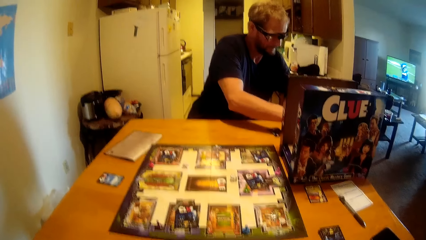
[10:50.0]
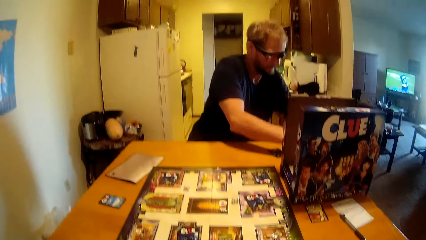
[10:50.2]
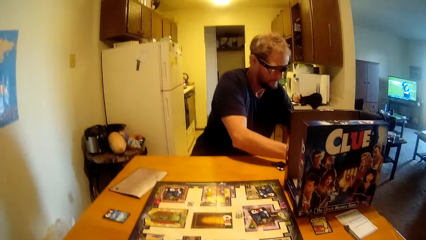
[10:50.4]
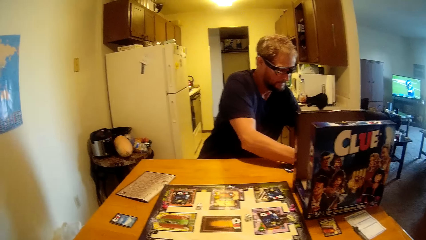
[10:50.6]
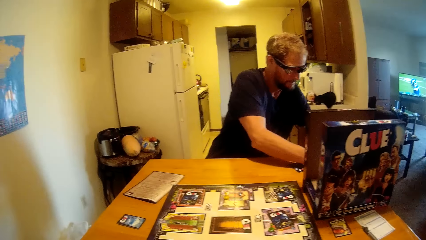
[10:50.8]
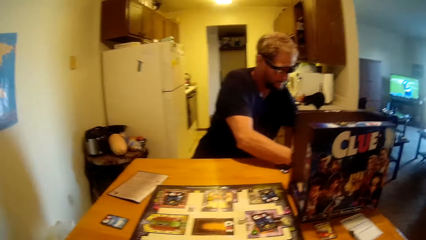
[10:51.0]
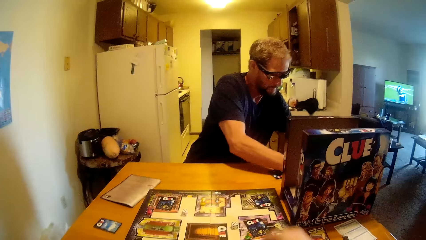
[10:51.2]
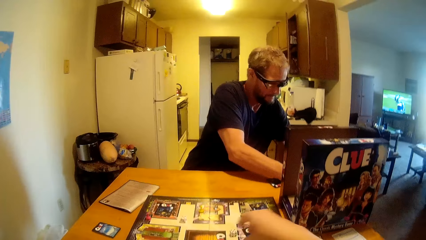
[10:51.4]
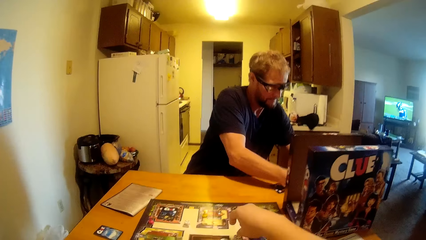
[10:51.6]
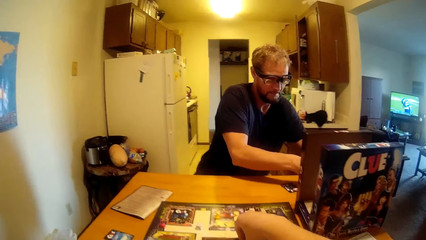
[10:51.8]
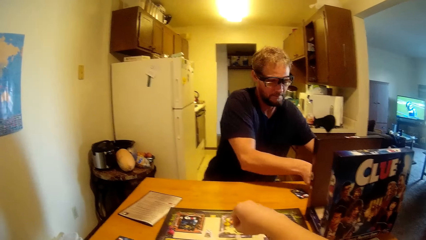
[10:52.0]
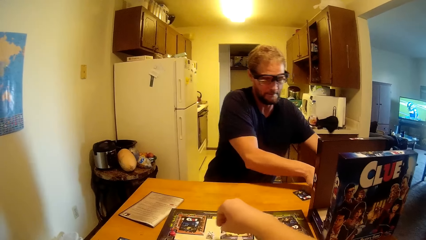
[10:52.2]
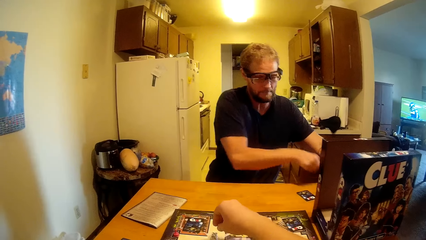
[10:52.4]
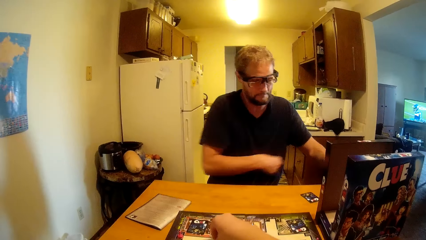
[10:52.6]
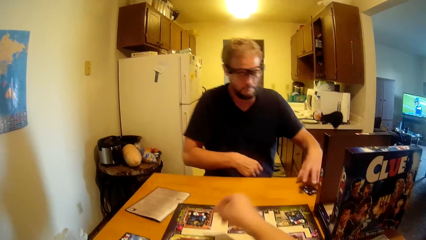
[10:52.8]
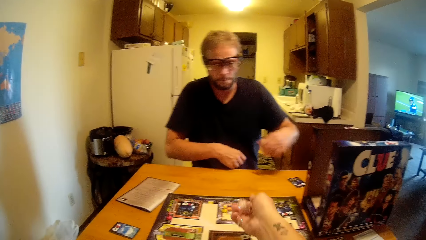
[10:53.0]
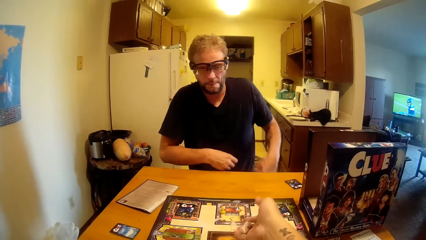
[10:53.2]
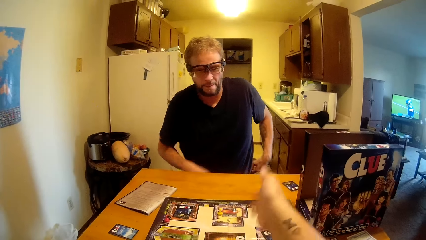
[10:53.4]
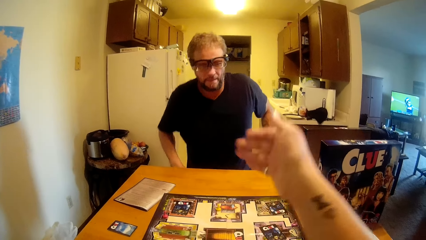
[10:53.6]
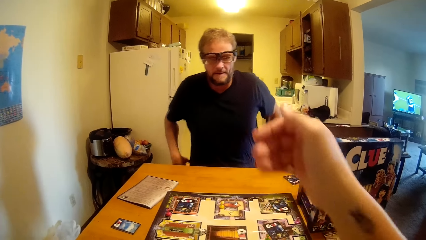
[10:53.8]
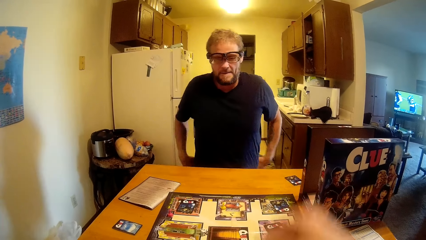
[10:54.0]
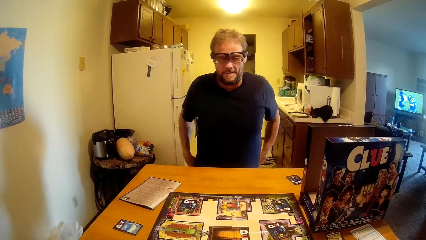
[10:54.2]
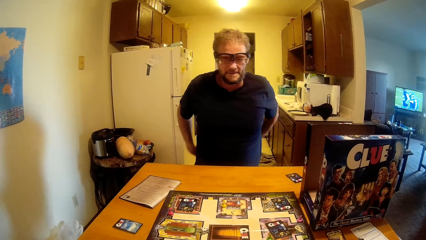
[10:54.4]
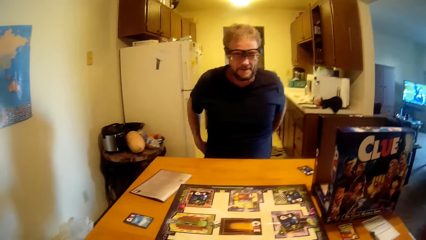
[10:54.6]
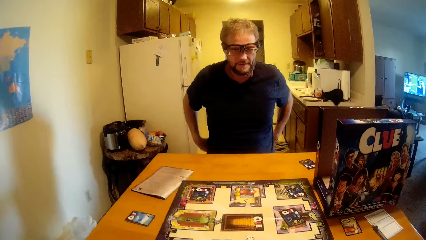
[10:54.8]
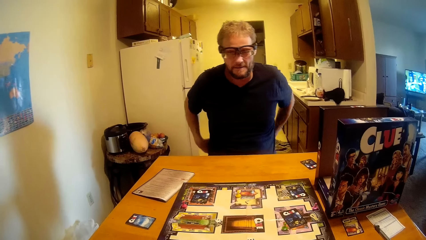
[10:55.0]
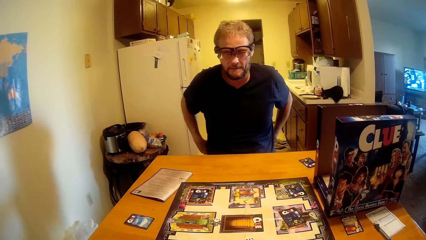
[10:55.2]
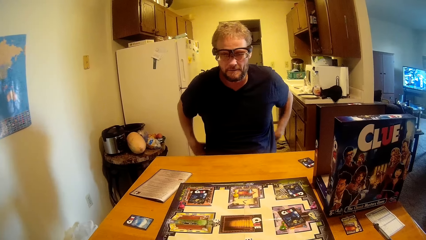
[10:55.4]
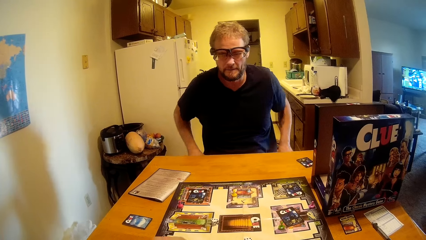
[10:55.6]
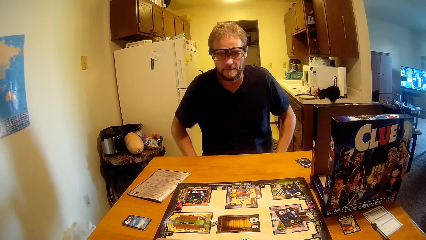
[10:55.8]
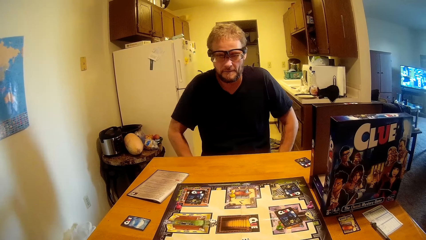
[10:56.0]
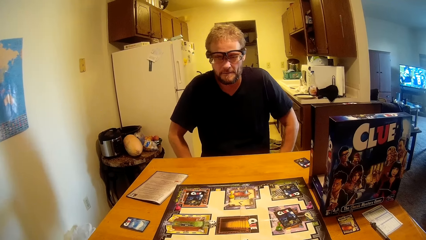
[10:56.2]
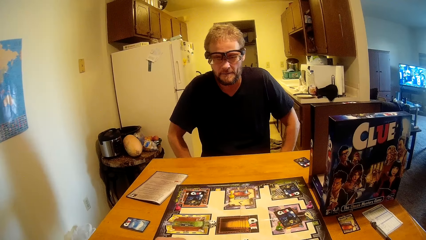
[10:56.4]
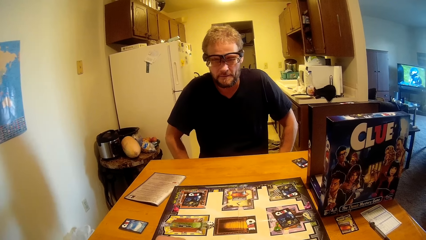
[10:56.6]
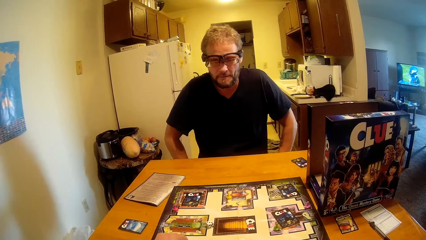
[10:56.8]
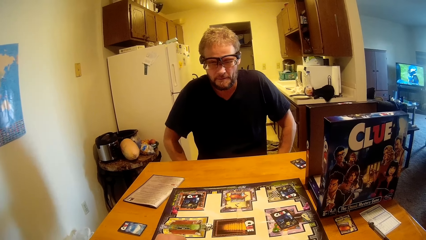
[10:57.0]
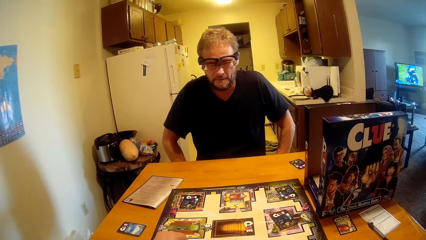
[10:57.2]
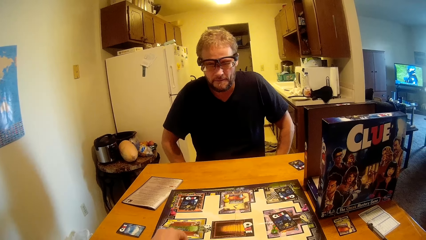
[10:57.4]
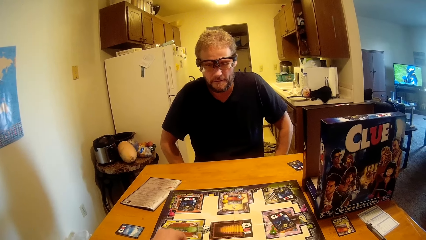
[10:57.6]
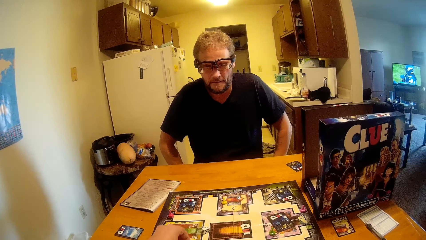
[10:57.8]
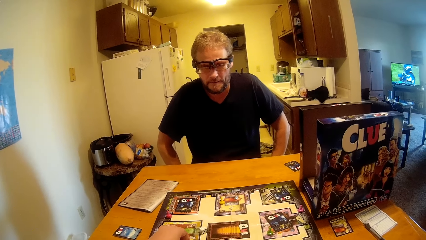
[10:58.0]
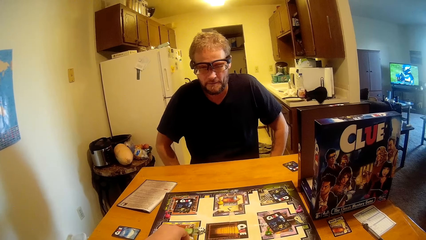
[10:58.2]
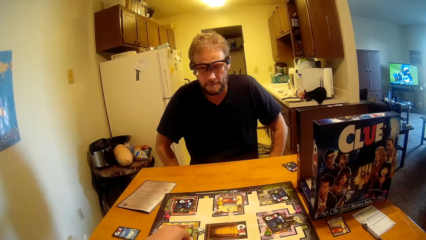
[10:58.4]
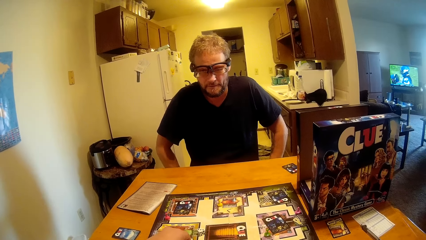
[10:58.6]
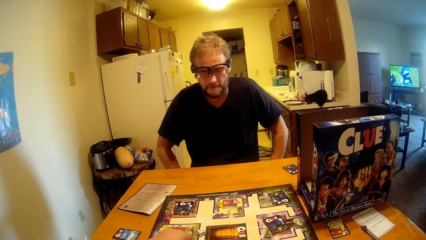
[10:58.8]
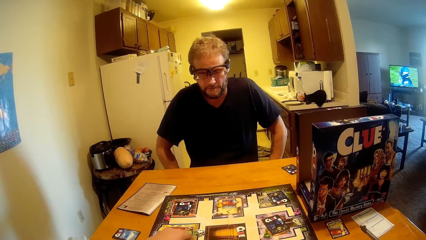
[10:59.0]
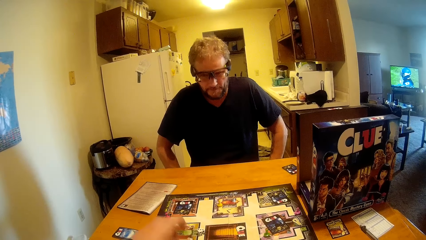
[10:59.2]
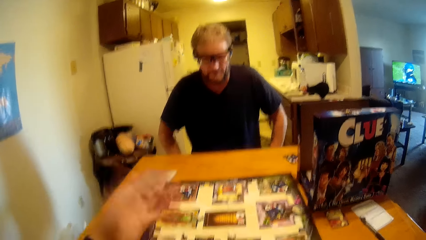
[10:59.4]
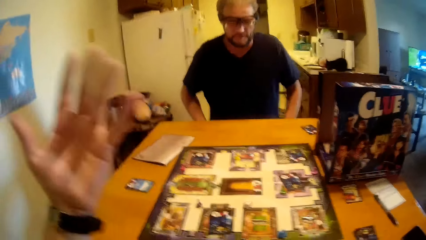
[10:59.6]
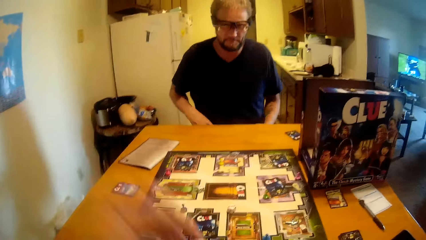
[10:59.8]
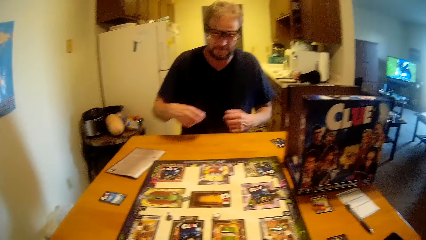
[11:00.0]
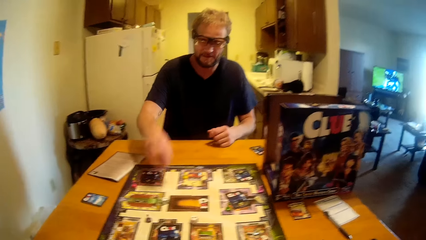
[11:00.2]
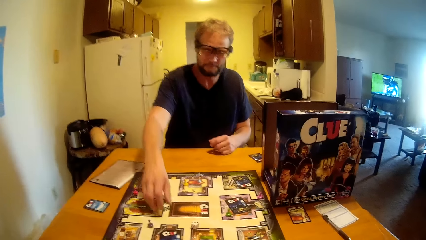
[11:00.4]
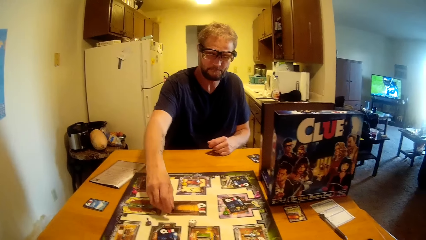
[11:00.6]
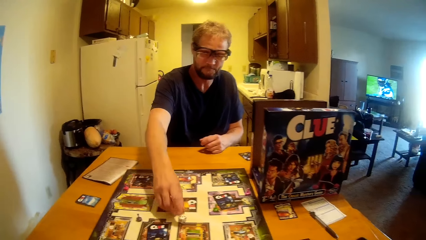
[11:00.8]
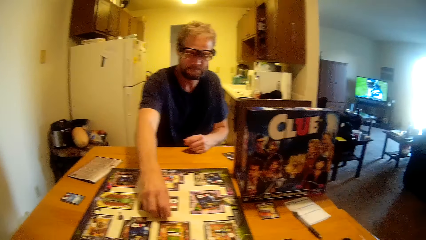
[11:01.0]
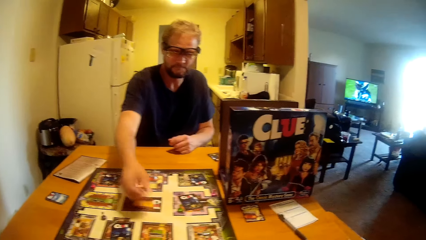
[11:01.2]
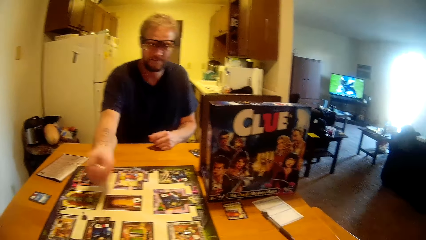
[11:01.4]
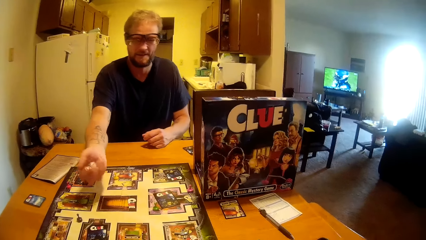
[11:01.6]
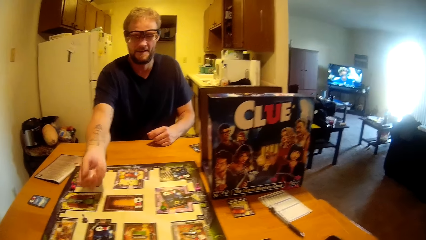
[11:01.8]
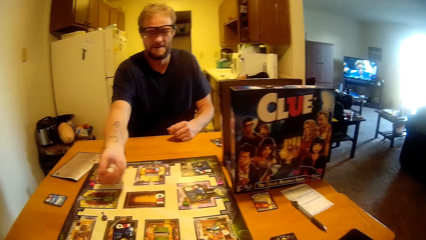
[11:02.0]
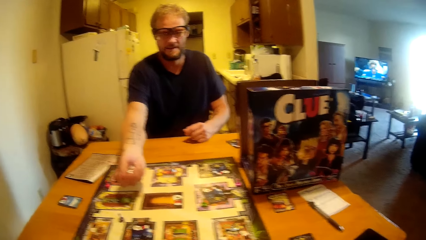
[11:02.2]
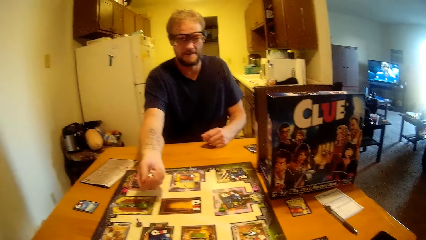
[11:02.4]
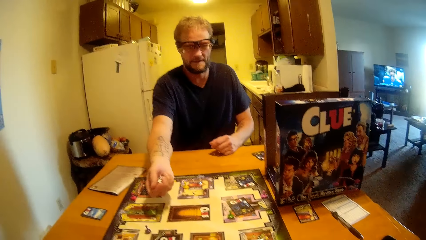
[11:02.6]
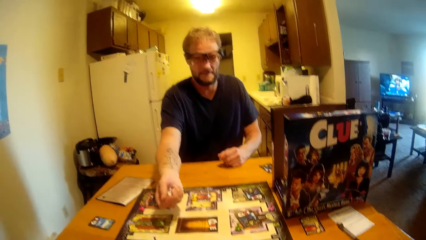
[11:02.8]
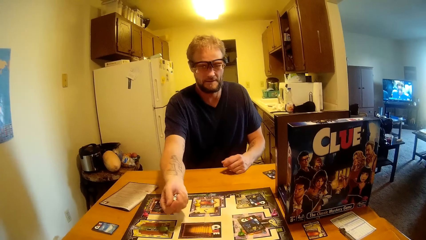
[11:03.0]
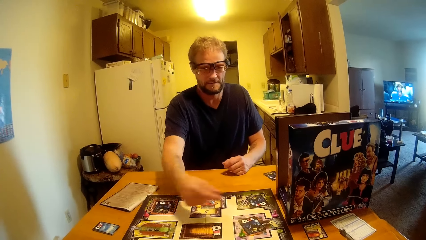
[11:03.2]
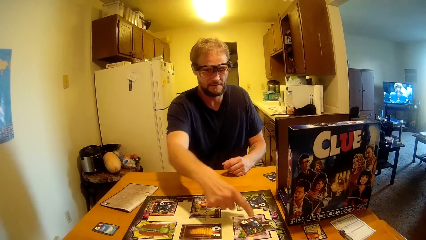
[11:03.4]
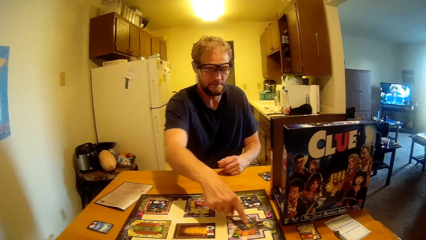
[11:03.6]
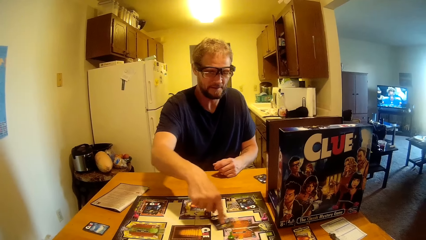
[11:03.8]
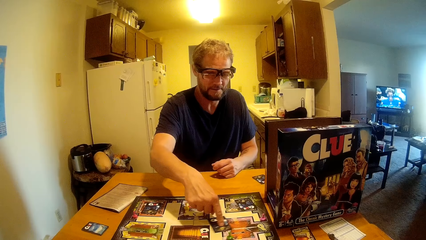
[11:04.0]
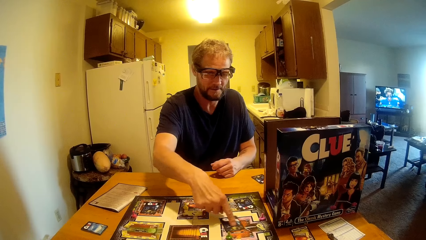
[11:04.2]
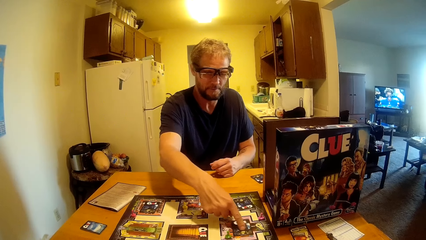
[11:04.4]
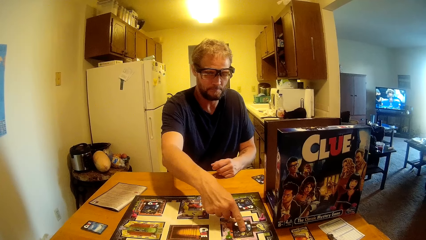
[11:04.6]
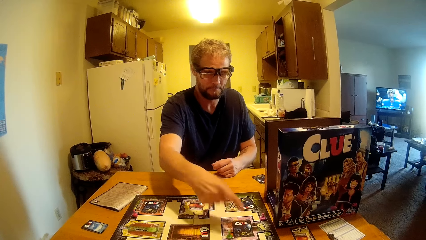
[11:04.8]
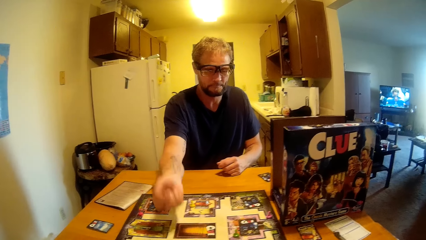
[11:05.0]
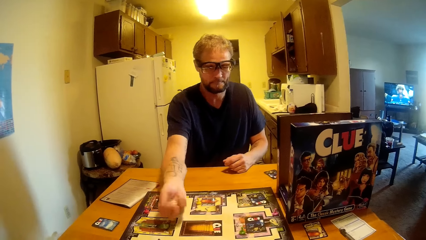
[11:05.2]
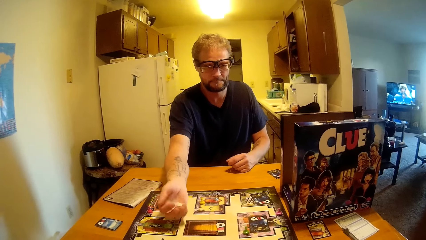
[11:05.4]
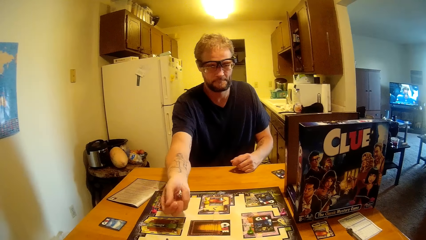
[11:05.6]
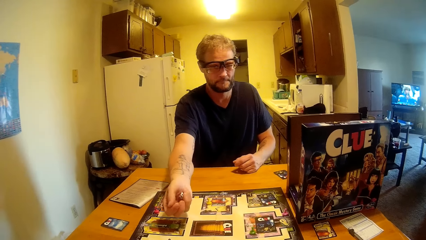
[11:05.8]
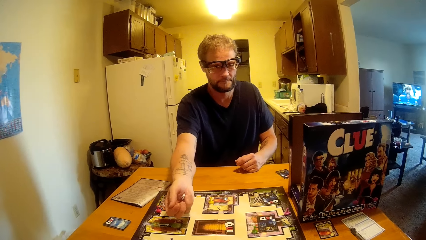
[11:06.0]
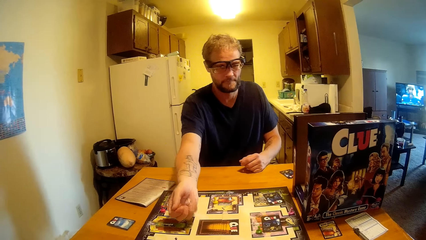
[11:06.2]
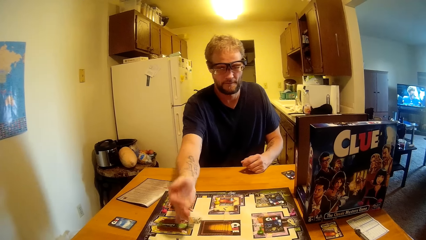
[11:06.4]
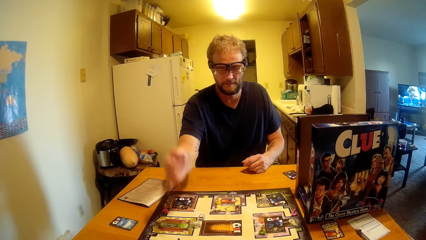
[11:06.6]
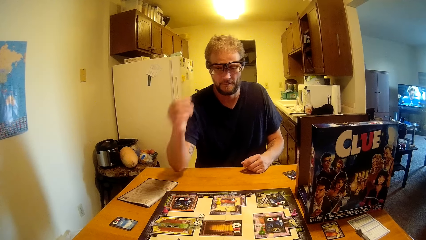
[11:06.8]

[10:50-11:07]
The camera wearer picks up the dice from the board. They throw the dice on the table. A man pulls his t-shirt. The man puts his hand on his lap. The camera wearer moves their hand. The man picks up the dice from the board. The man shakes the dice in his hand. The man moves the clue cards on the table. The man touches the card on the board. The man shakes the dice in his hand. The man throws the dice on the table.
